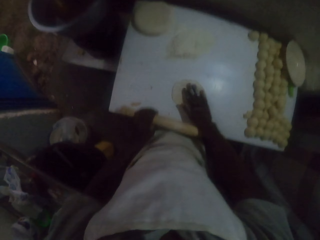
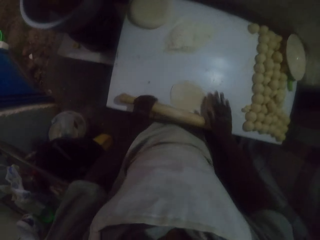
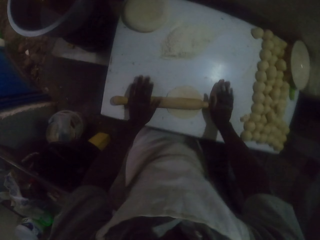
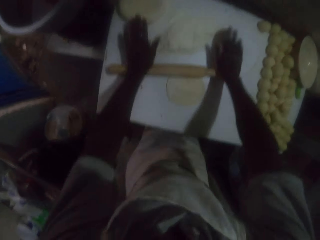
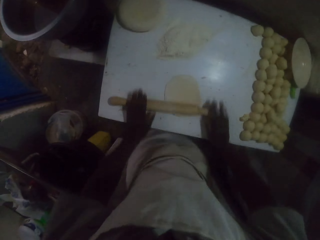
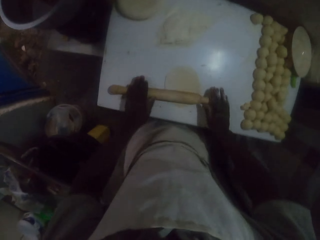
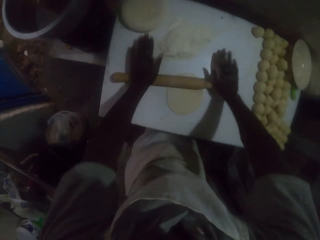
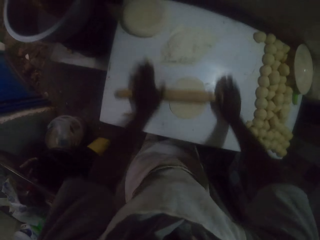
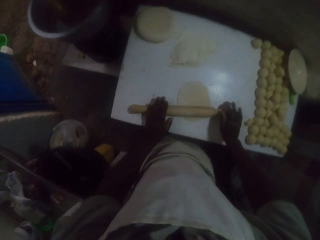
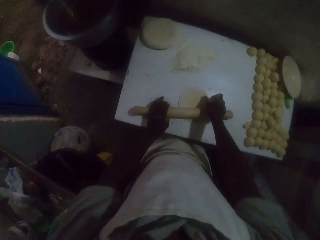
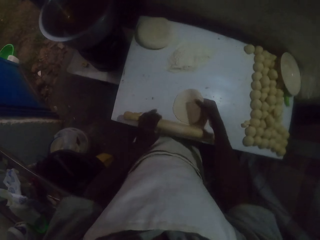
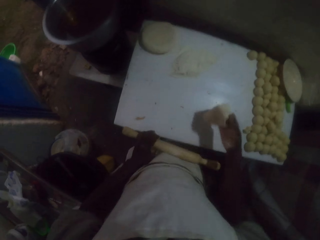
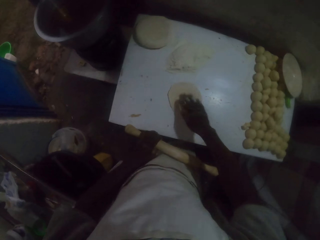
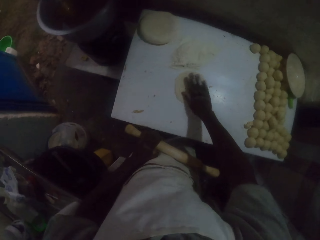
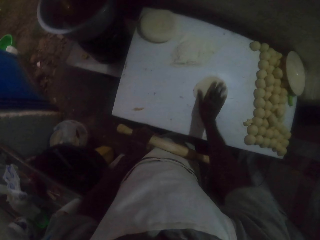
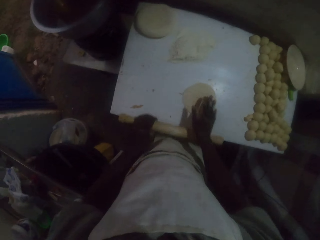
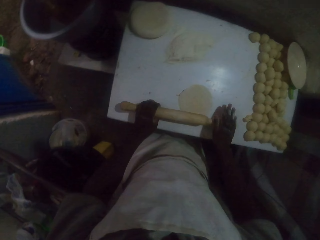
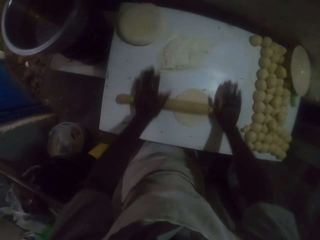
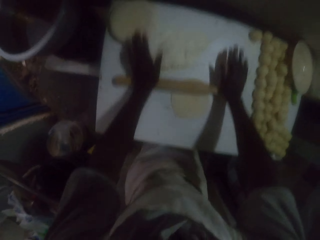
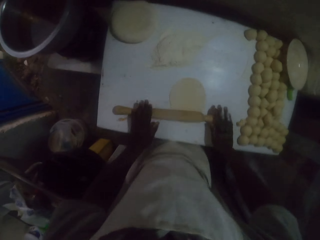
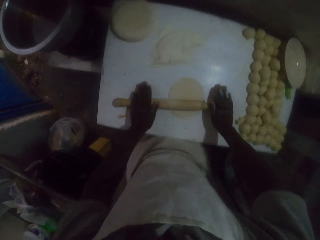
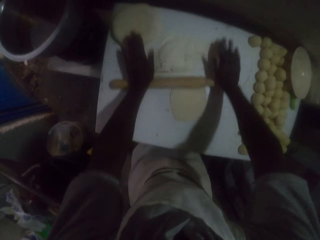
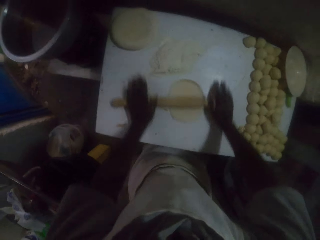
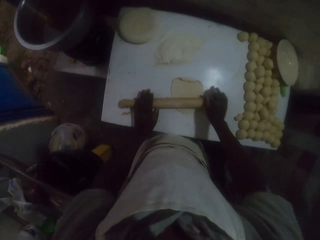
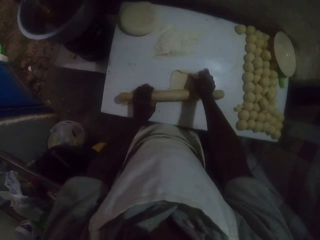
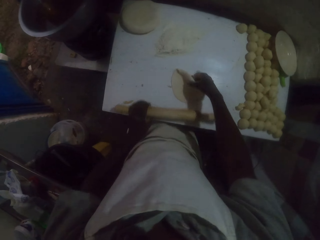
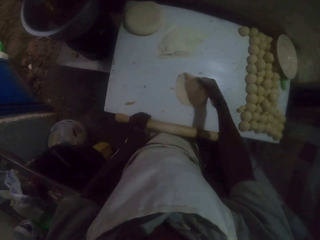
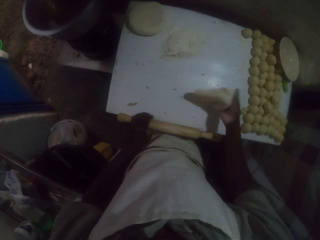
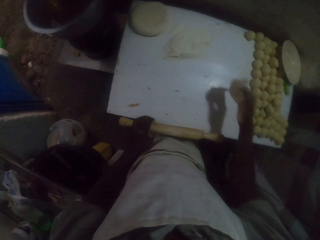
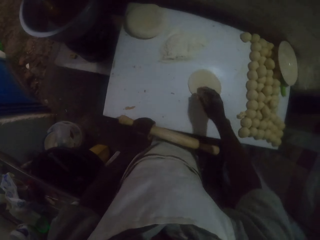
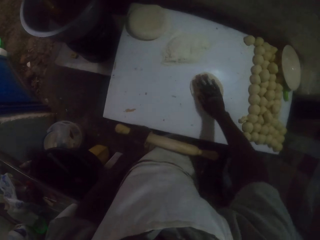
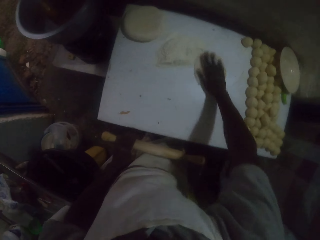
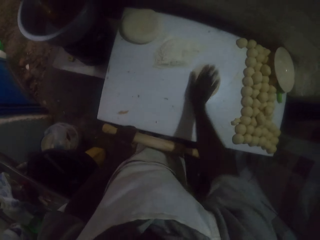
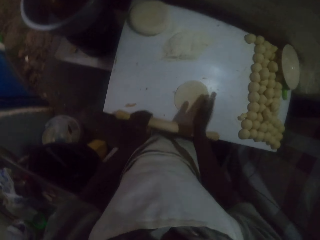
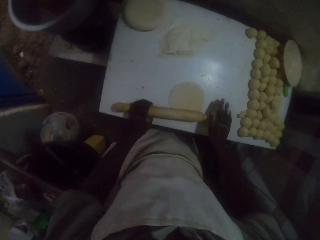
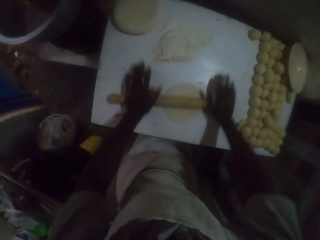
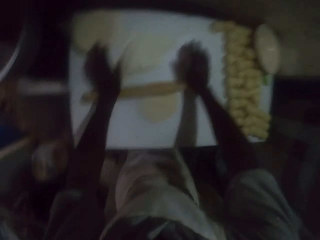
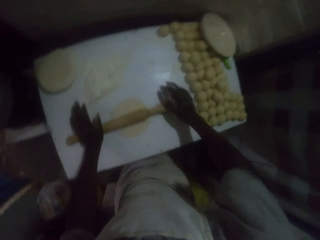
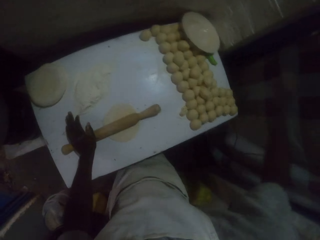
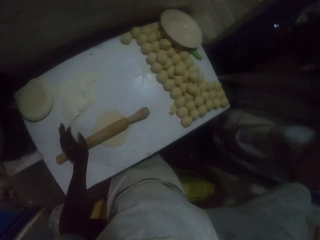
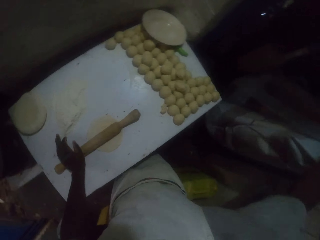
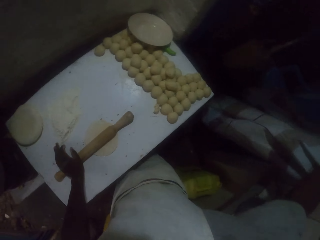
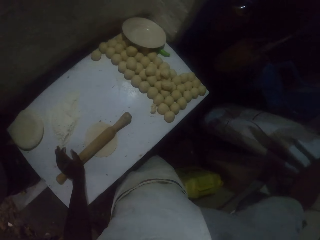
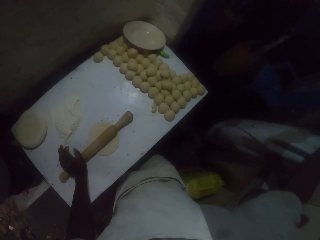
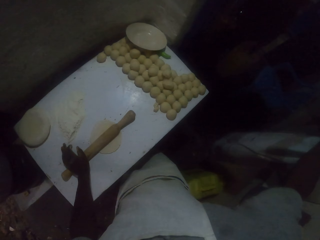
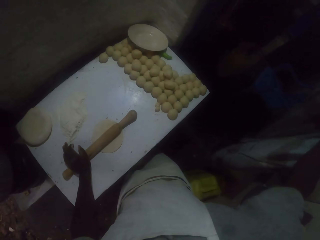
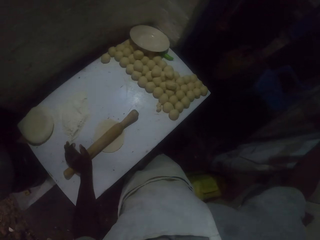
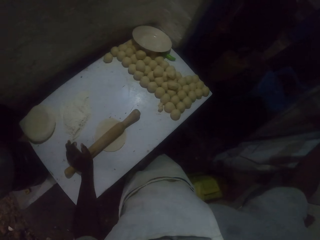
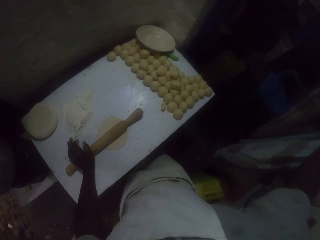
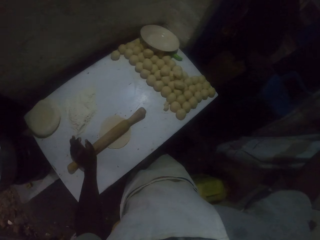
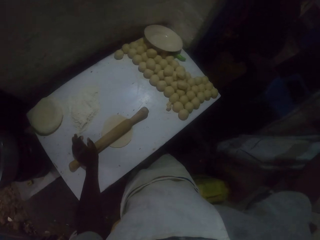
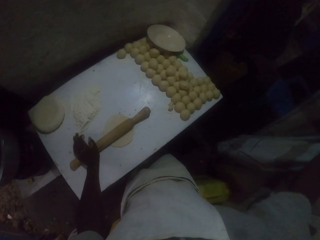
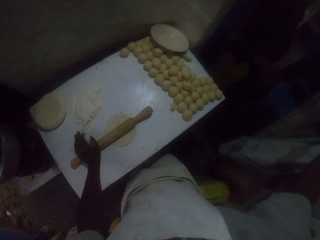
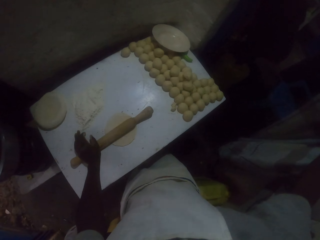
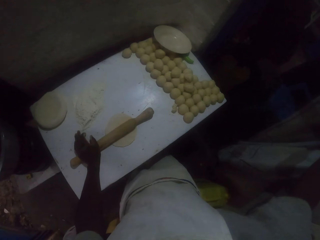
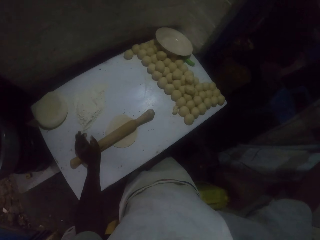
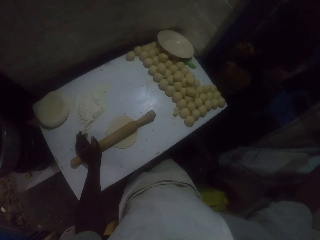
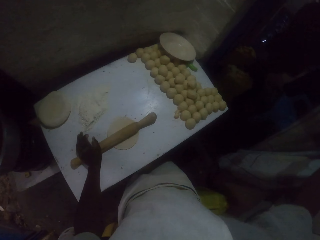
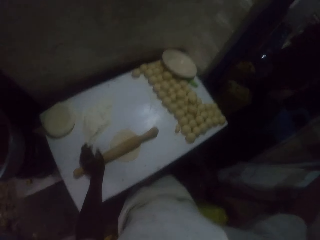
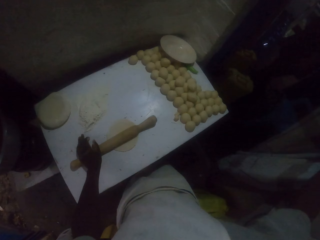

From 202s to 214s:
The camera wearer rubs the flour on the table with the dough roll in the right hand. They roll the dough with the rolling pin. They turn the dough with the right hand. They roll the dough with the rolling pin. They turn the dough with the right hand. They hold the door curtain with the right hand.

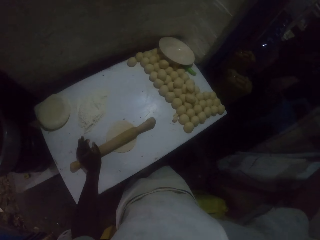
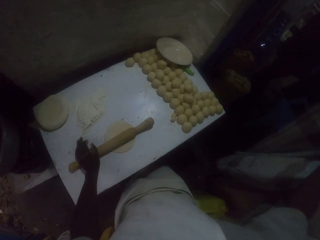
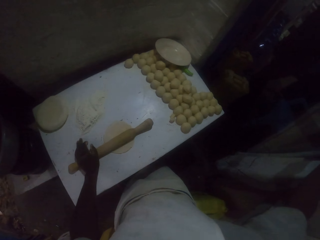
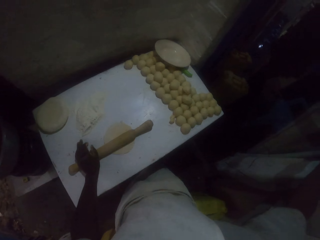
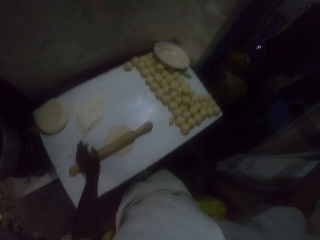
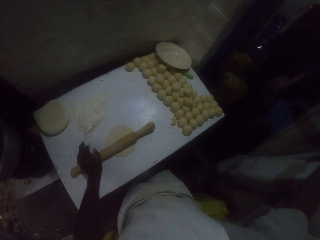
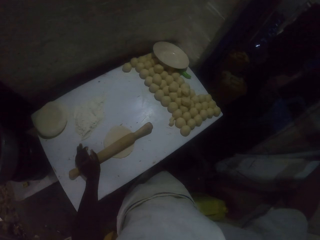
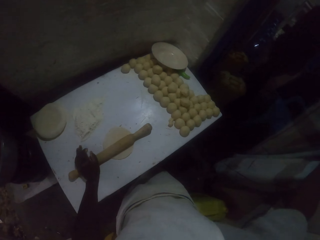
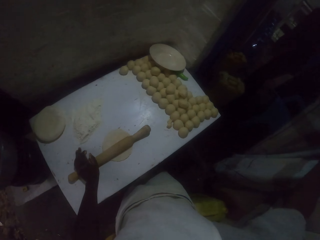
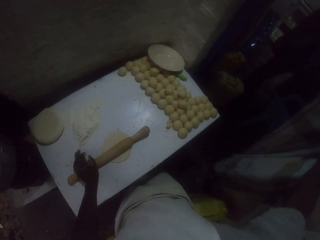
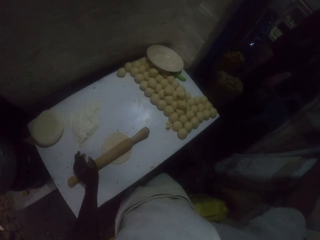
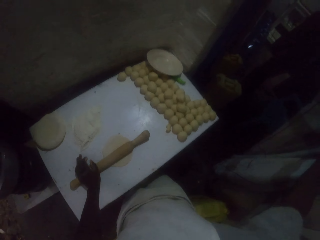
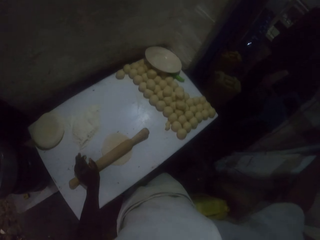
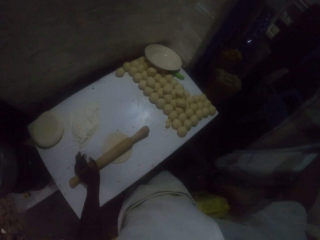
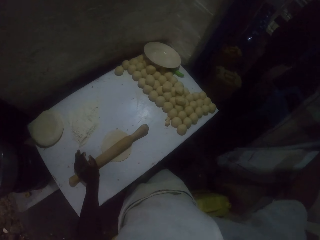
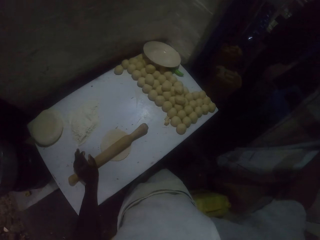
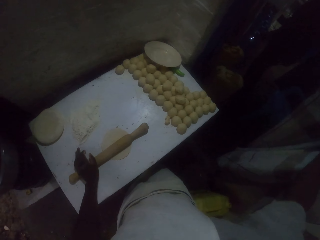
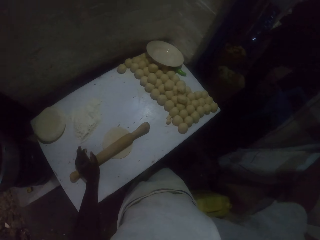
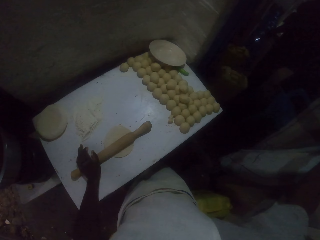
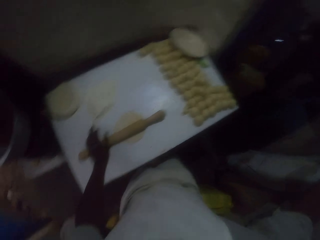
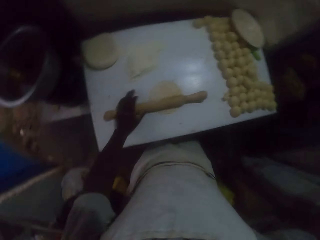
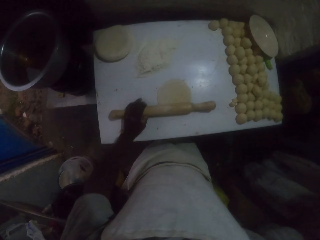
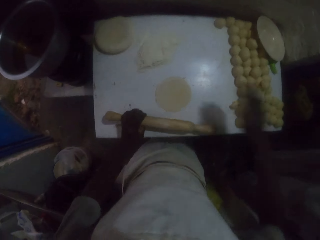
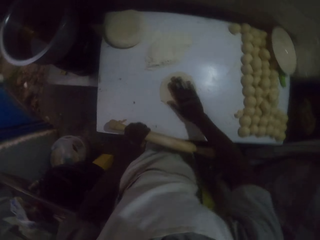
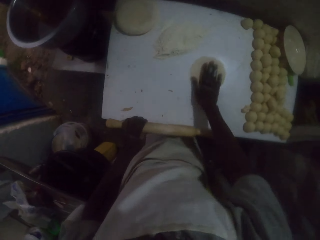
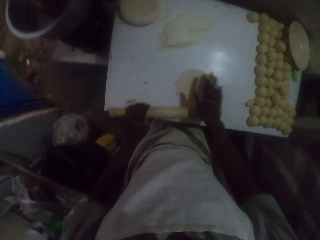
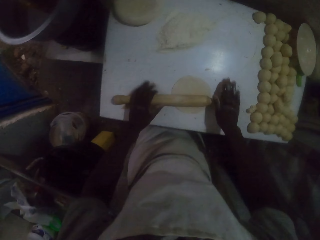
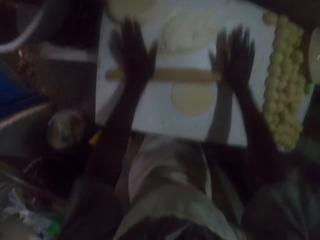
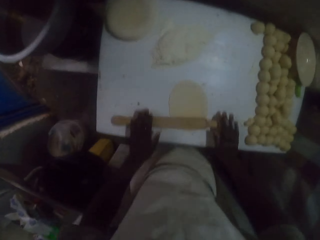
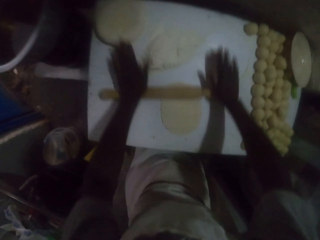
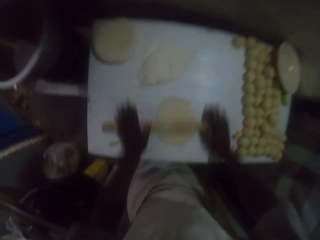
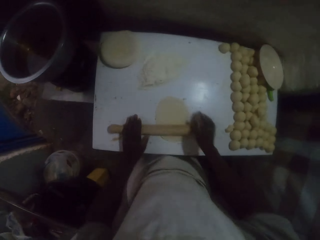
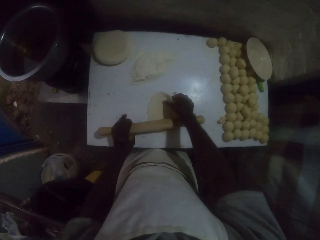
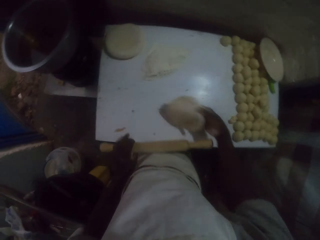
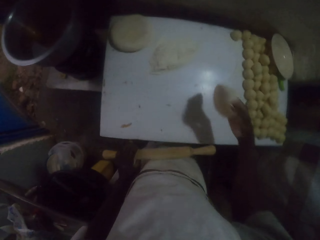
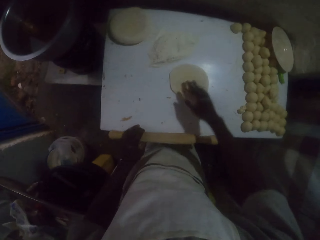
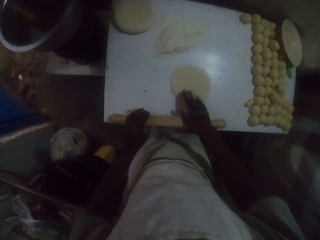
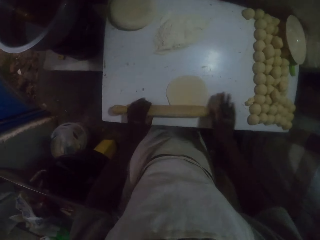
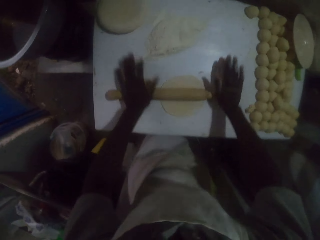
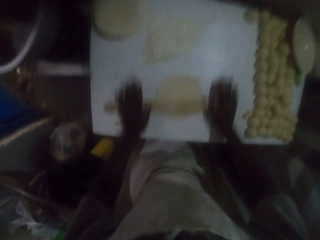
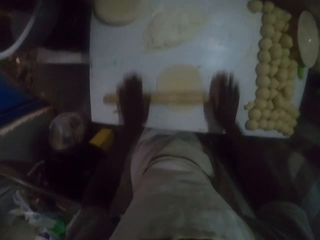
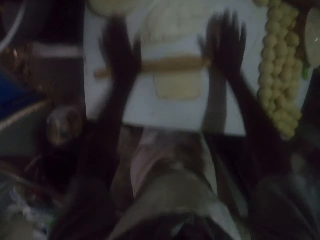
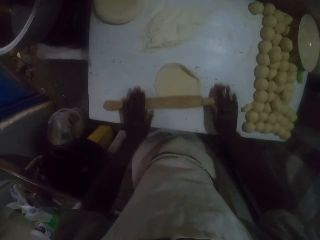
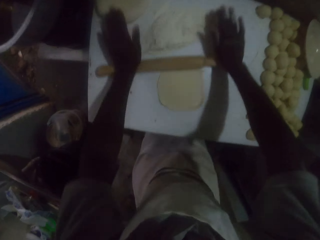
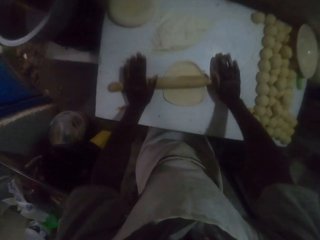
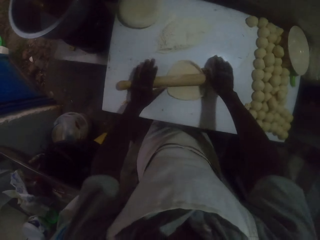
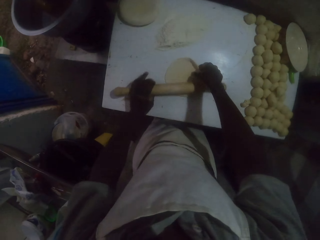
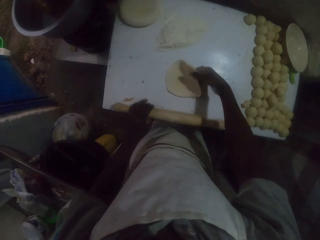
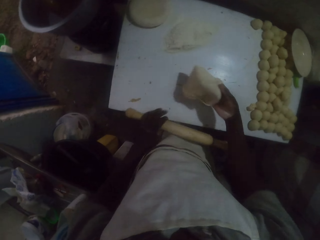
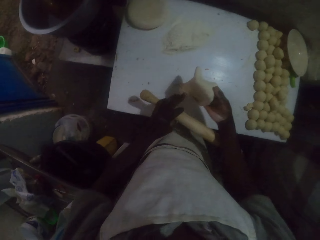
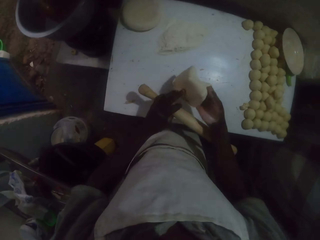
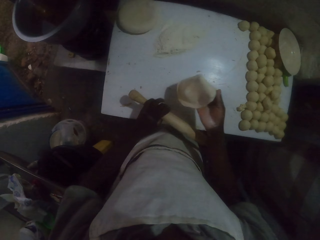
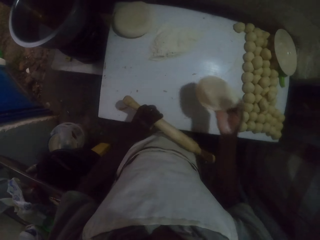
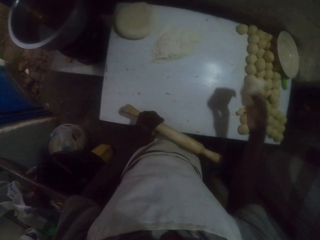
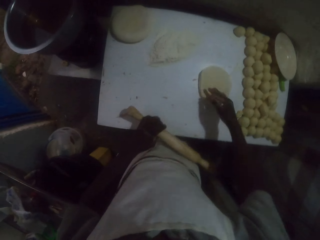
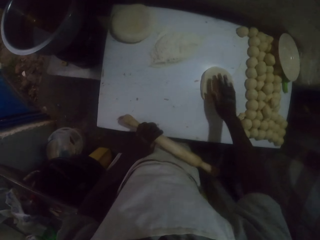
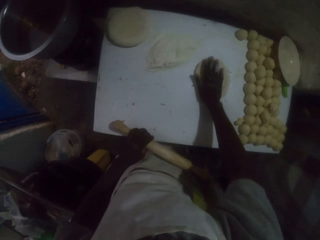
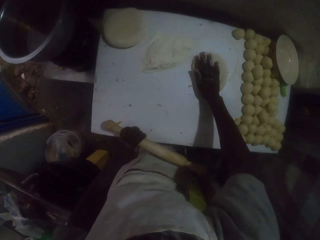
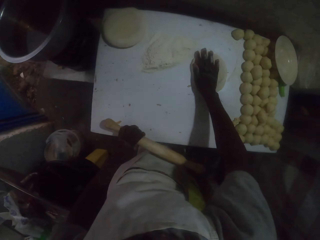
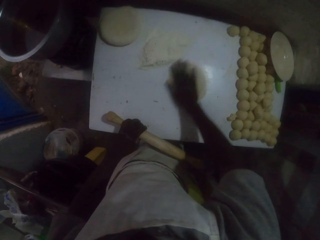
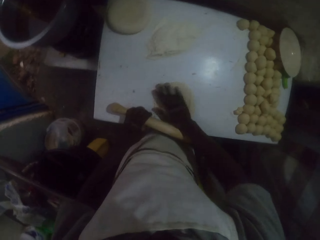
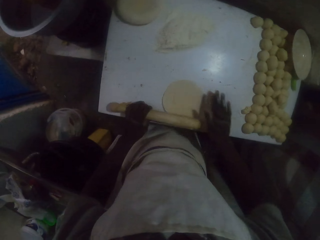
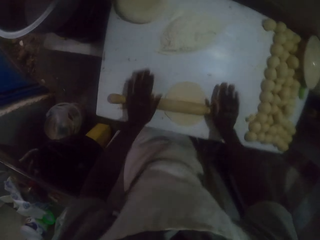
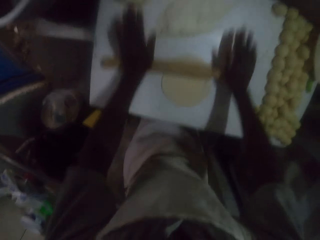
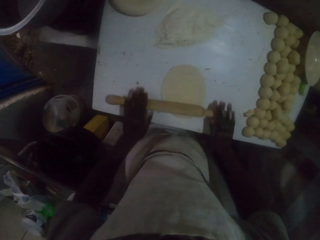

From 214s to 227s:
The camera wearer moves the dough on the table. They rub the flour on the table with the dough roll in the right hand. They roll the dough with the rolling pin. They turn the dough with the right hand. They roll the dough with the rolling pin. They turn the dough with the right hand.
